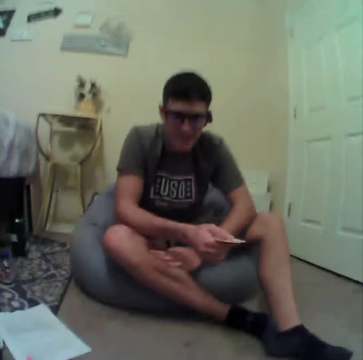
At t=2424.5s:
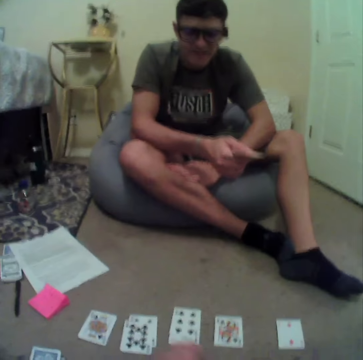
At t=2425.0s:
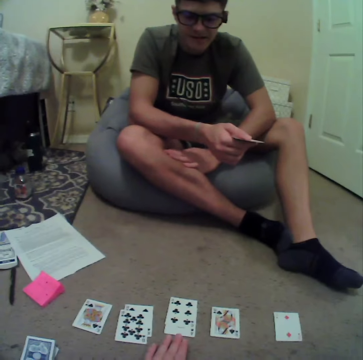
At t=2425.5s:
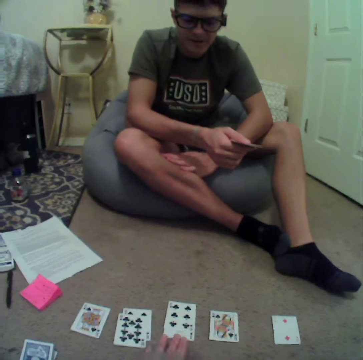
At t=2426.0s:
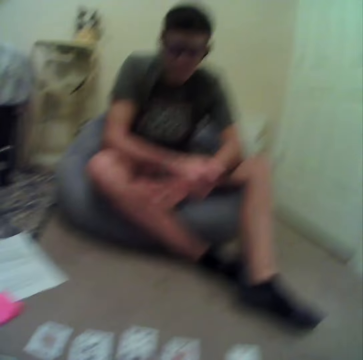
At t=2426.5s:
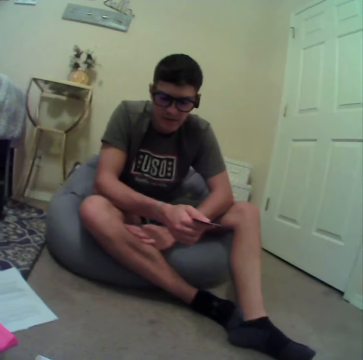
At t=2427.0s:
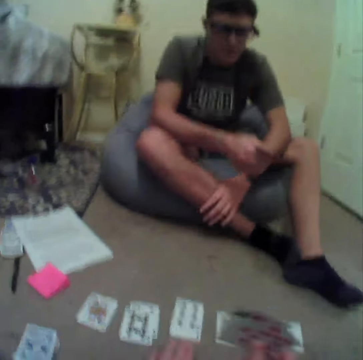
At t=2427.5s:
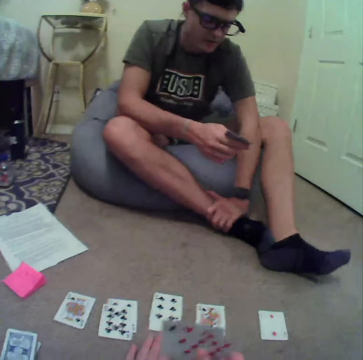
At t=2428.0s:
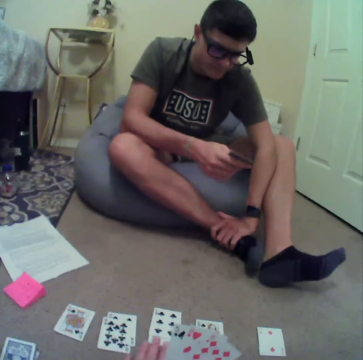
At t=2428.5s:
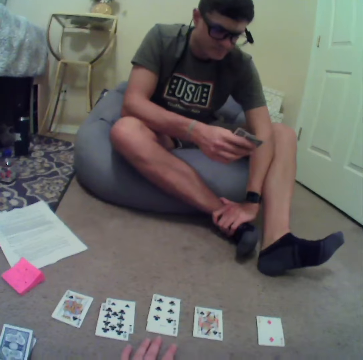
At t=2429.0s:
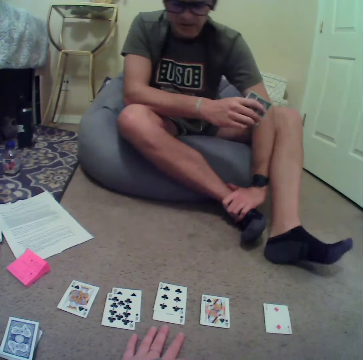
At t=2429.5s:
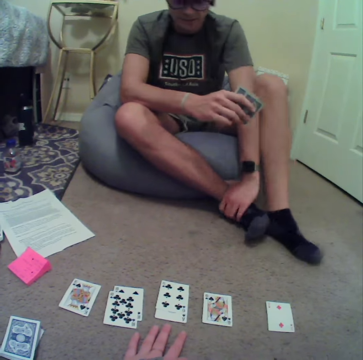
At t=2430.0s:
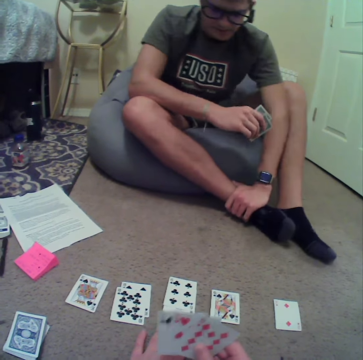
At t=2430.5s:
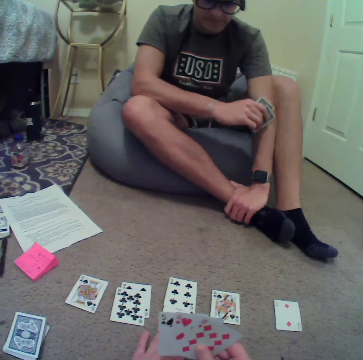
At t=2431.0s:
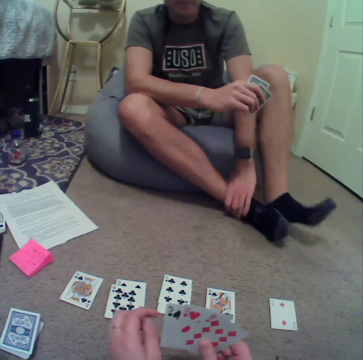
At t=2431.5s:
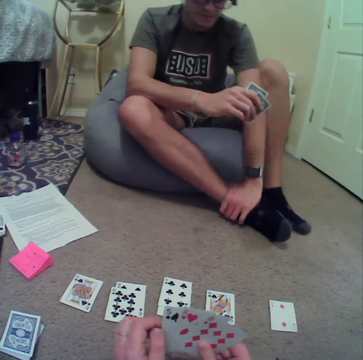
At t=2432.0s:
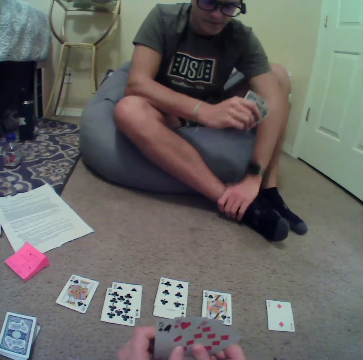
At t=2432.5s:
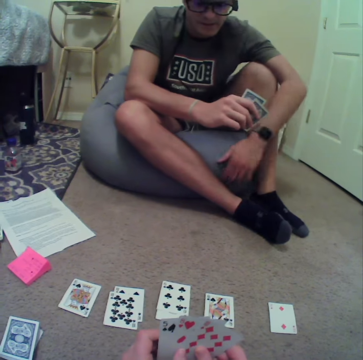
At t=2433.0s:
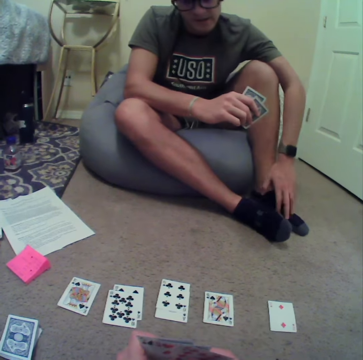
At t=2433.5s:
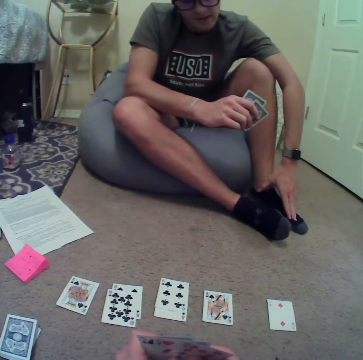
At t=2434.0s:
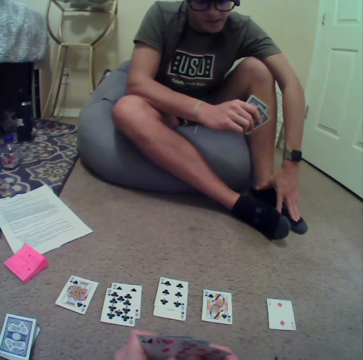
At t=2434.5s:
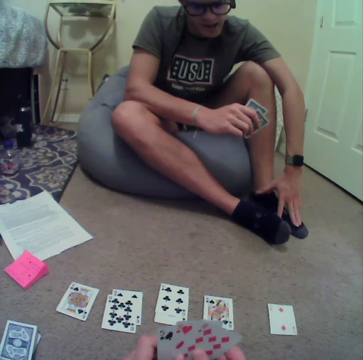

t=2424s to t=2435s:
The camera wearer aligns the cards.

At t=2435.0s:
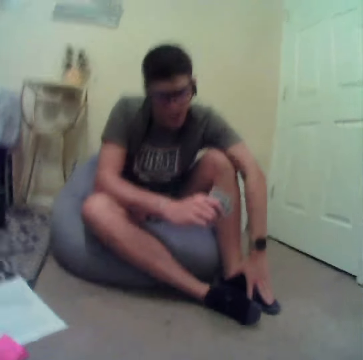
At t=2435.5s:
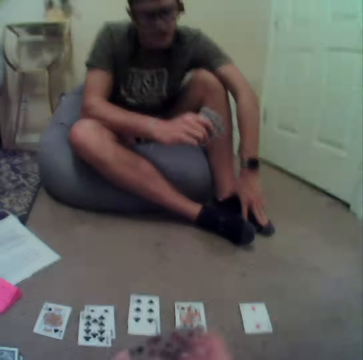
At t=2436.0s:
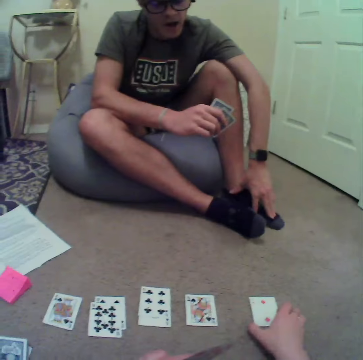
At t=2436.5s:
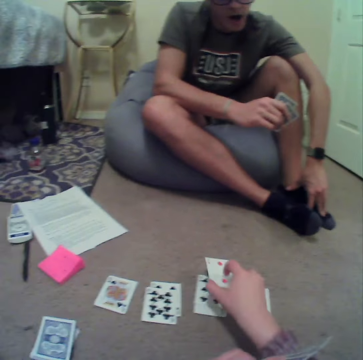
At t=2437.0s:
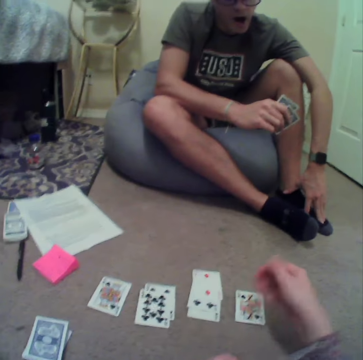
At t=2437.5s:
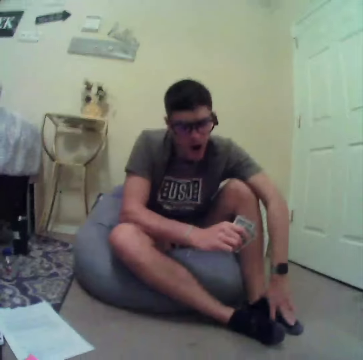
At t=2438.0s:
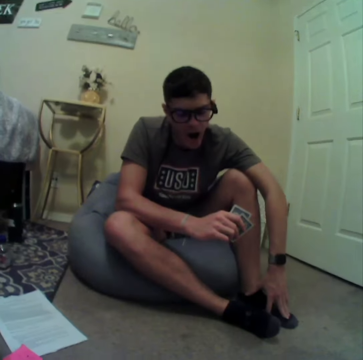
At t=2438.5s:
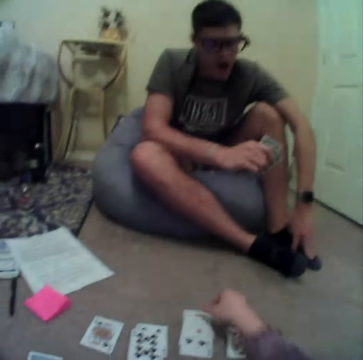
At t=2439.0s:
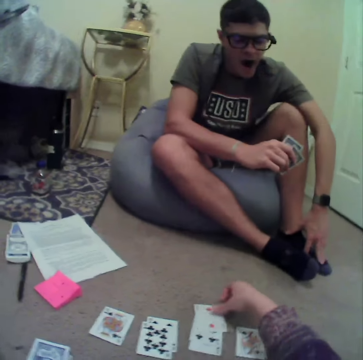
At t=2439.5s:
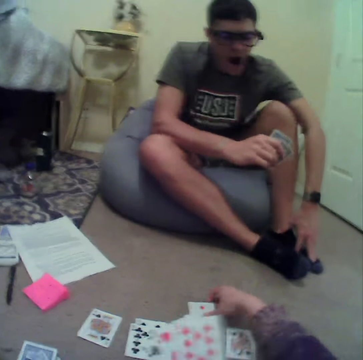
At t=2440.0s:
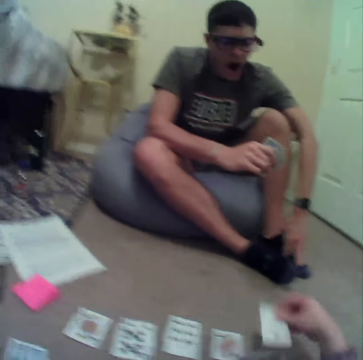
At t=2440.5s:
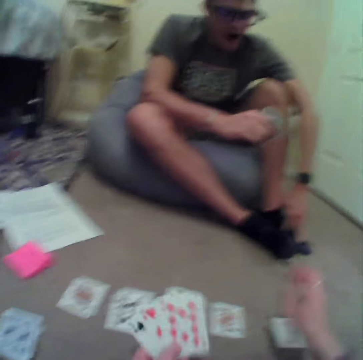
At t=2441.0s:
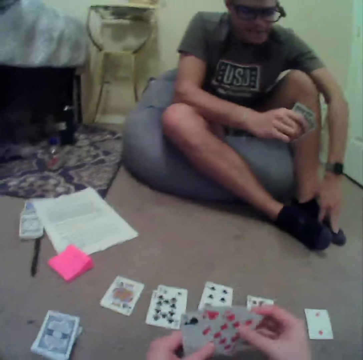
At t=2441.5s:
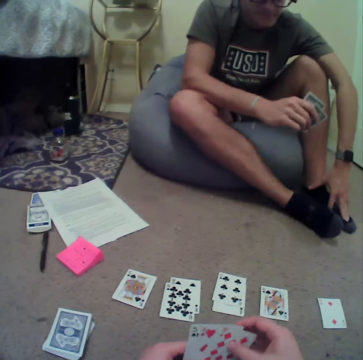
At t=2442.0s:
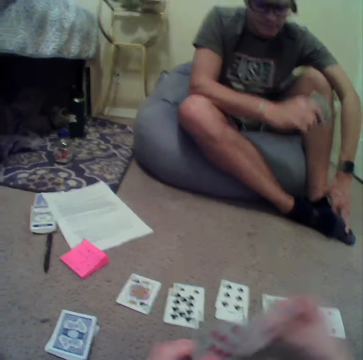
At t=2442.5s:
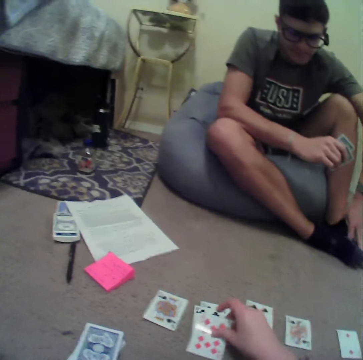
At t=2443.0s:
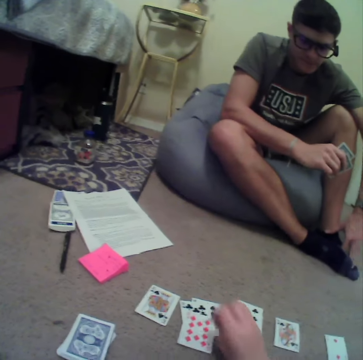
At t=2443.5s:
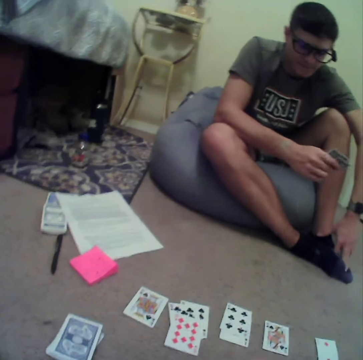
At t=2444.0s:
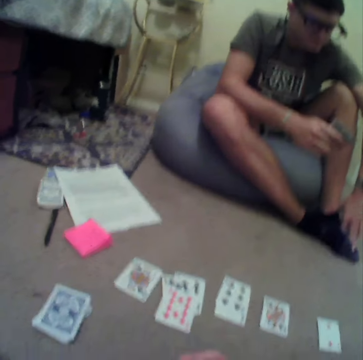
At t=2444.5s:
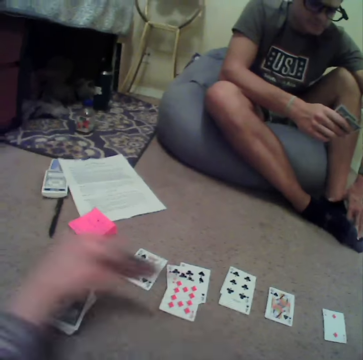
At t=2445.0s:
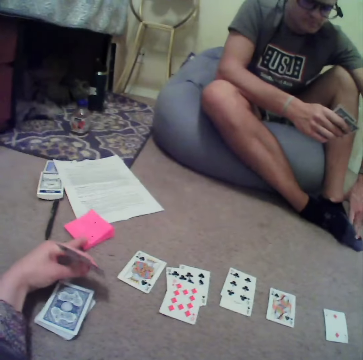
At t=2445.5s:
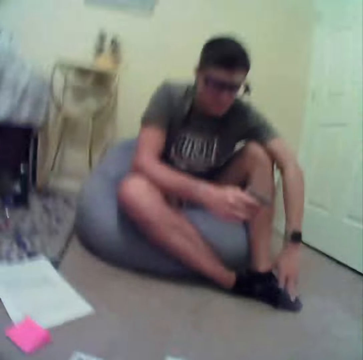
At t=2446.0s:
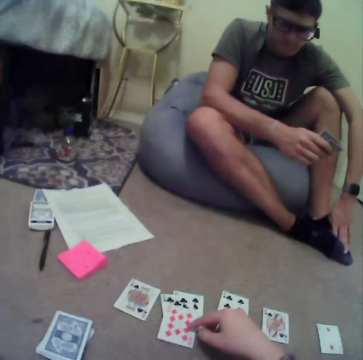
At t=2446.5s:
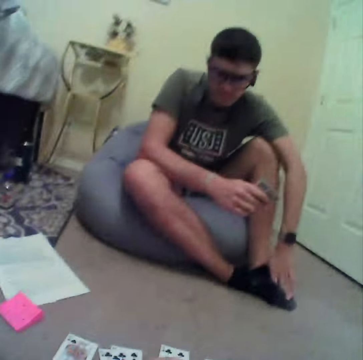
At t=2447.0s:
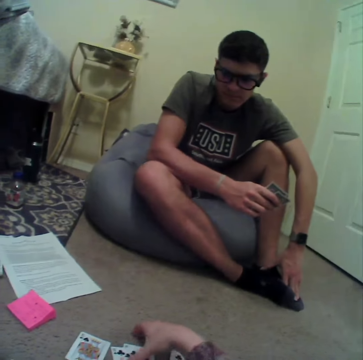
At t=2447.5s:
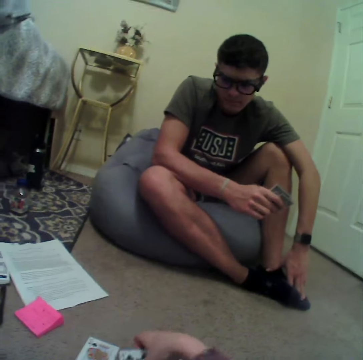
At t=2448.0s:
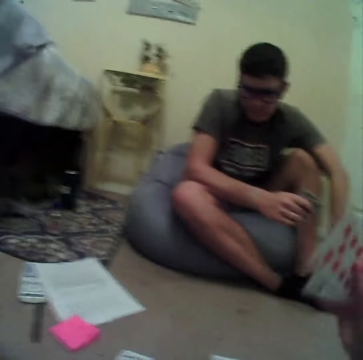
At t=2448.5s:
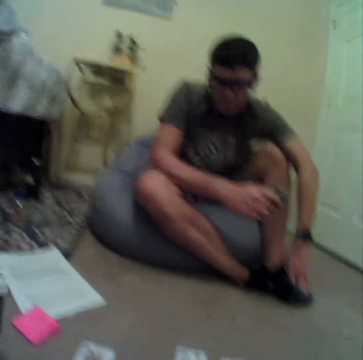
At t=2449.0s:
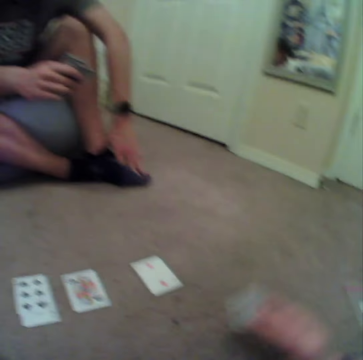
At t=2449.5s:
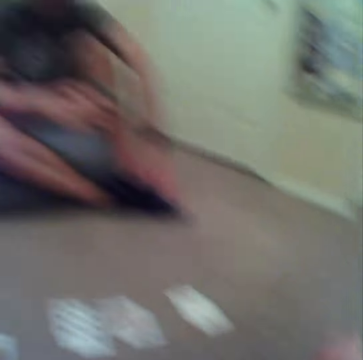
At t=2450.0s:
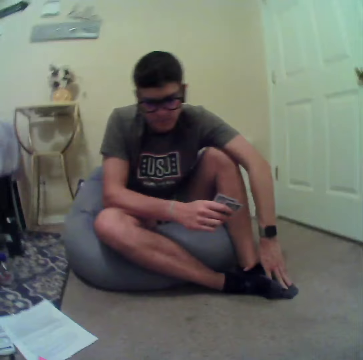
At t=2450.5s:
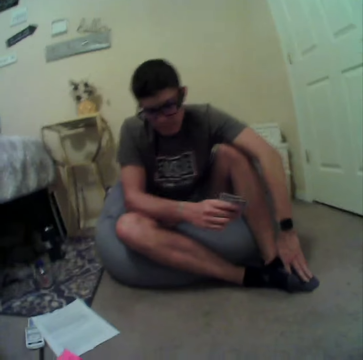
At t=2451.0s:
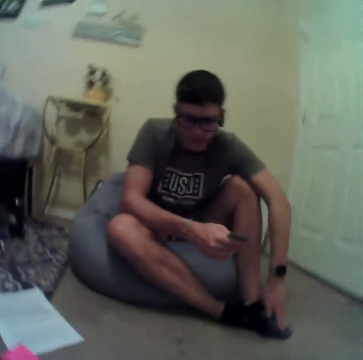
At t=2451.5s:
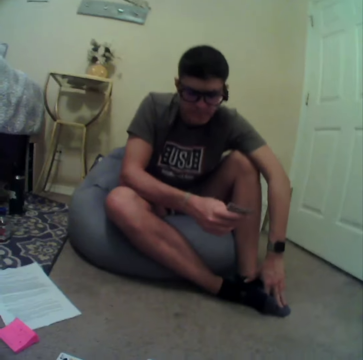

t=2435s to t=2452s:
The camera wearer moves a card. They align the cards on the floor. They pick up a card. They put the card down. They talk to a person. They point at a card on the floor. They pick a card on the floor. They put the card aside on the floor. The person looks around.

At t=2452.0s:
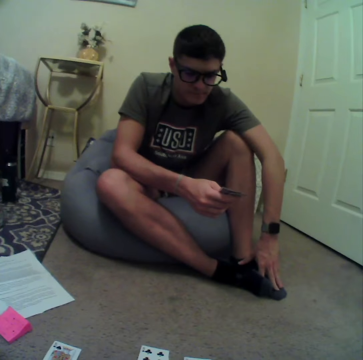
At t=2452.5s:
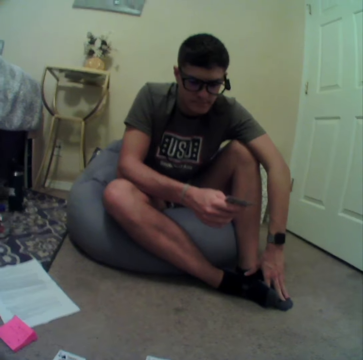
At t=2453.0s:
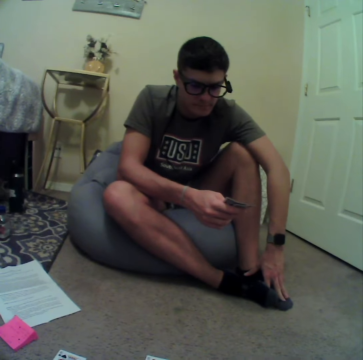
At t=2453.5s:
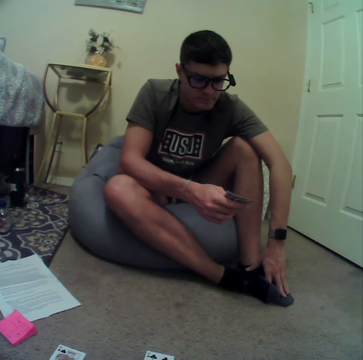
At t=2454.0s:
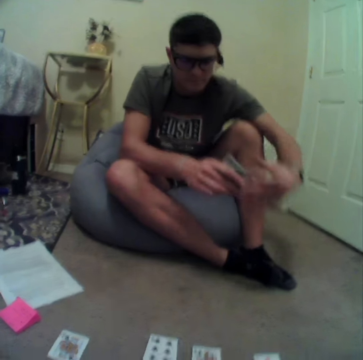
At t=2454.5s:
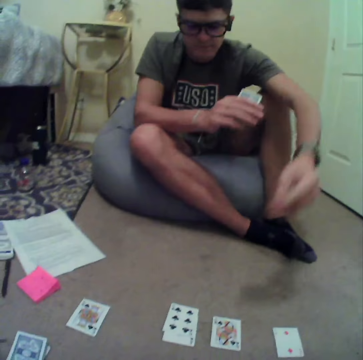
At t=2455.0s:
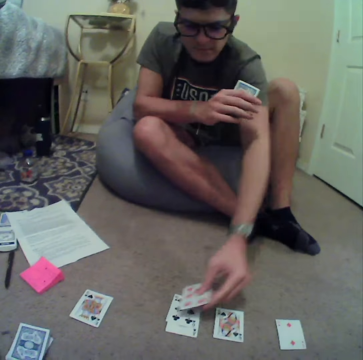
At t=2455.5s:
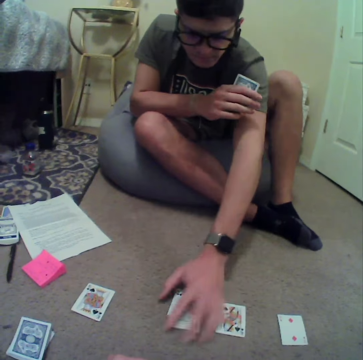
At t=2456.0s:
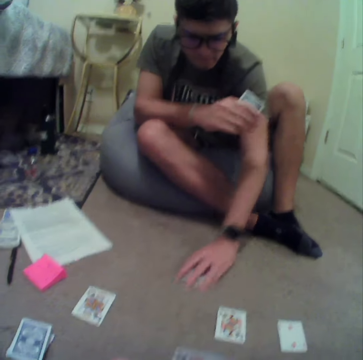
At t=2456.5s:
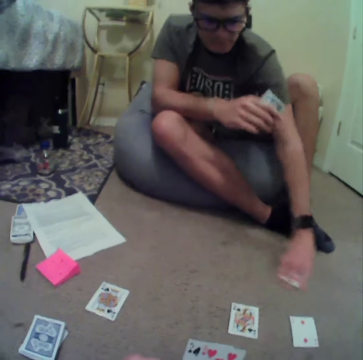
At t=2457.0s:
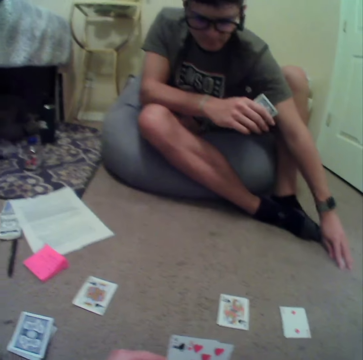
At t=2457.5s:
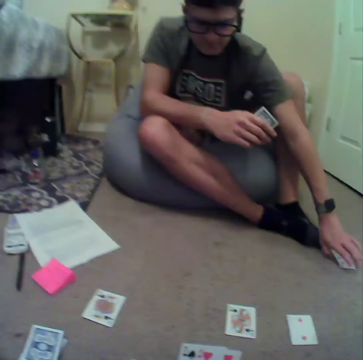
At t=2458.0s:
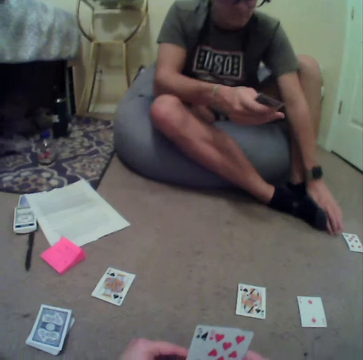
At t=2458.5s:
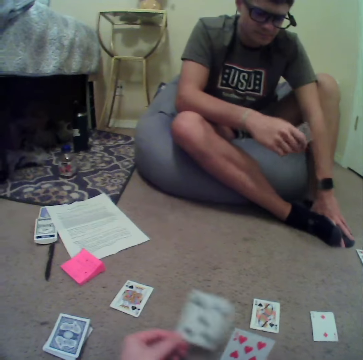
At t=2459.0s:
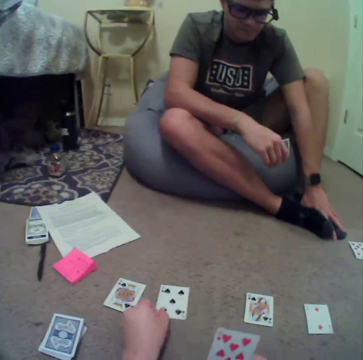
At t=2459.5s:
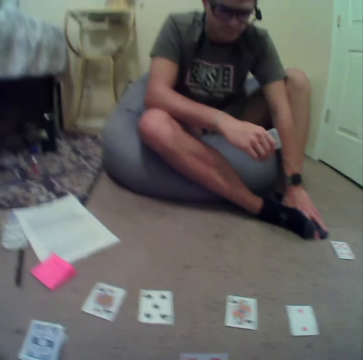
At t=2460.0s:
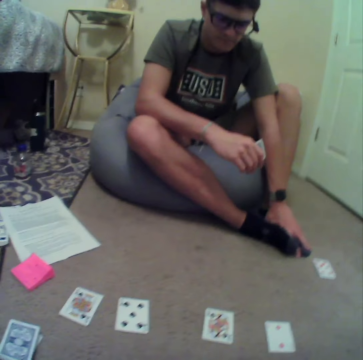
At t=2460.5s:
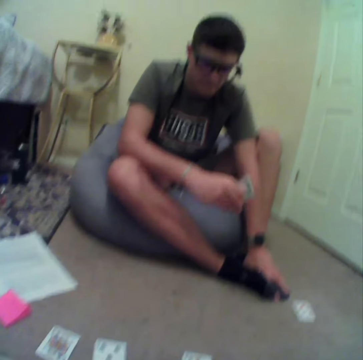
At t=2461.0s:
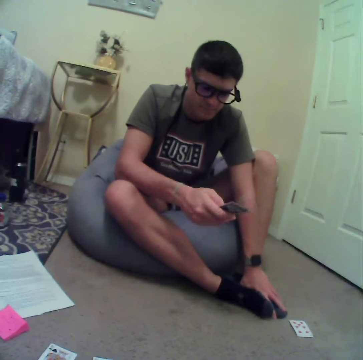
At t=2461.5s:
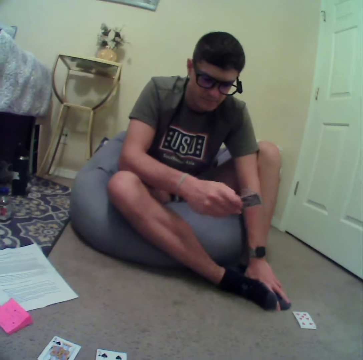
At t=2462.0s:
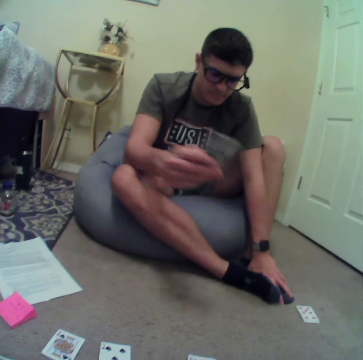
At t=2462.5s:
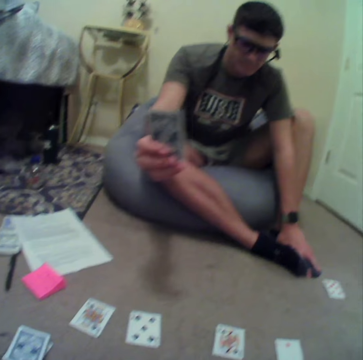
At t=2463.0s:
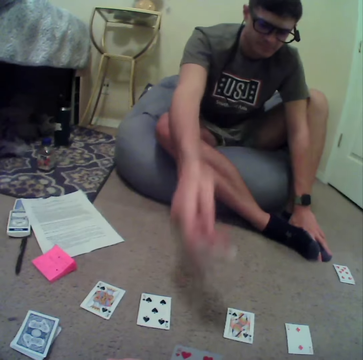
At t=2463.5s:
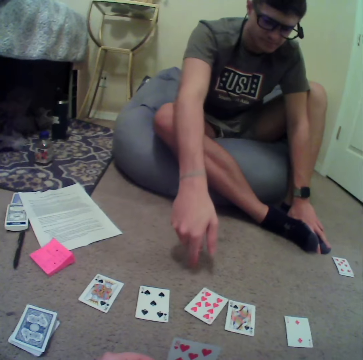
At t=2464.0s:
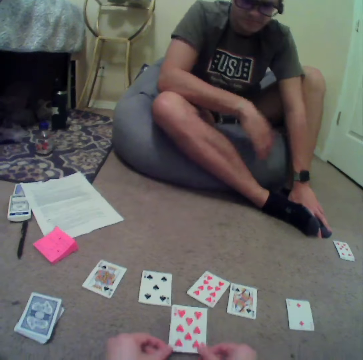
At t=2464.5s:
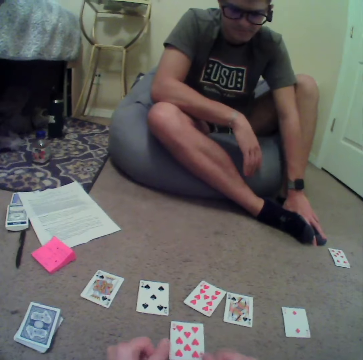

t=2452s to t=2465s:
A man stares at the cards. The man puts a card on the floor, moves cards on the floor, picks the cards from the floor and puts the cards aside. The camera wearer puts a card on the floor. The man looks around and puts a card on the floor. The camera wearer puts a card on the floor.
